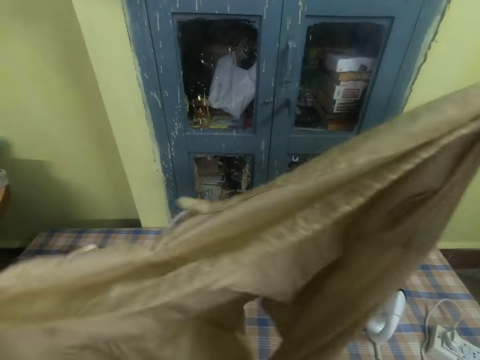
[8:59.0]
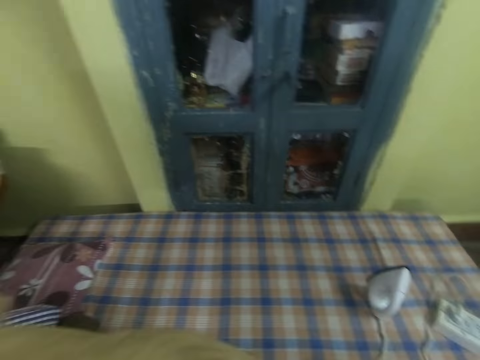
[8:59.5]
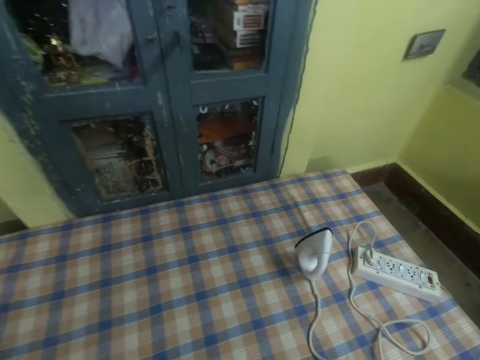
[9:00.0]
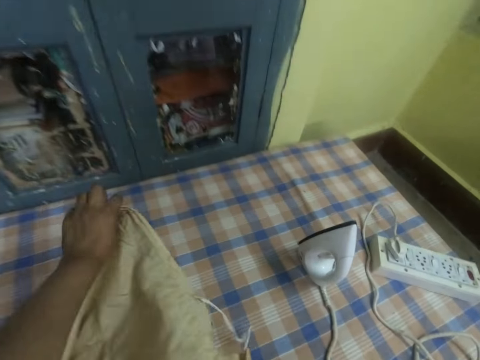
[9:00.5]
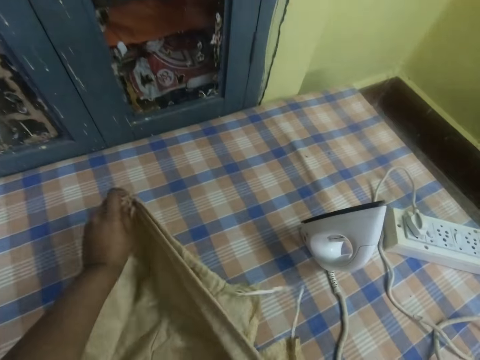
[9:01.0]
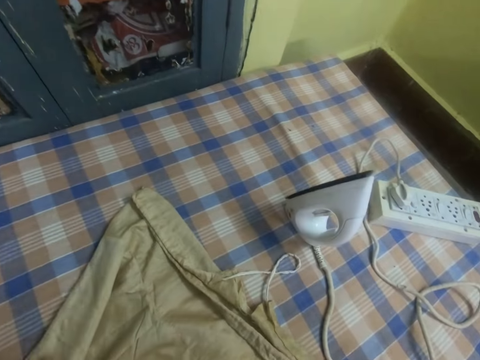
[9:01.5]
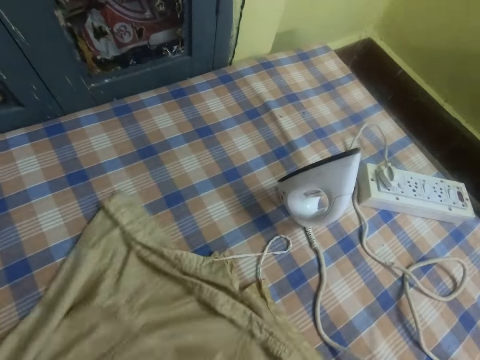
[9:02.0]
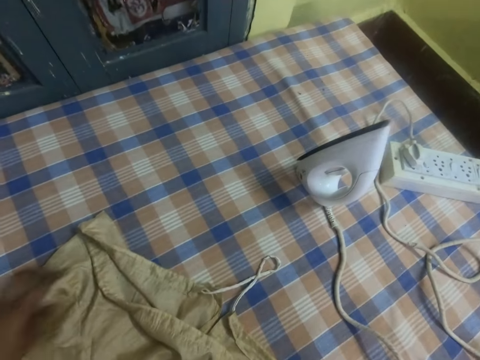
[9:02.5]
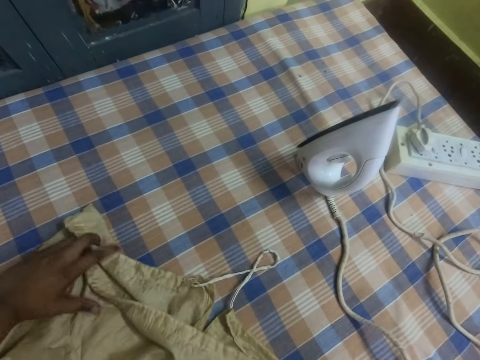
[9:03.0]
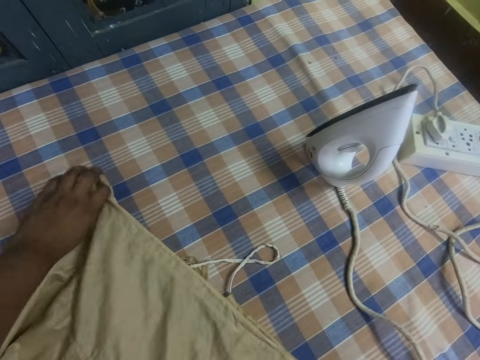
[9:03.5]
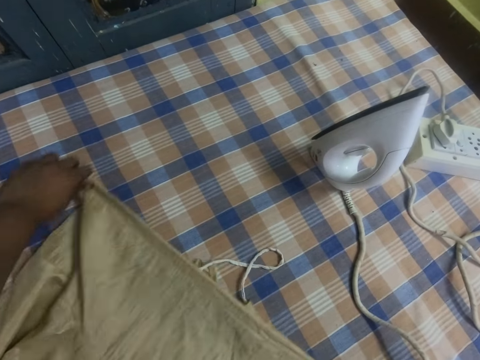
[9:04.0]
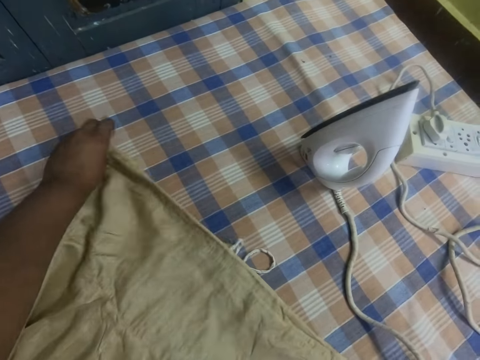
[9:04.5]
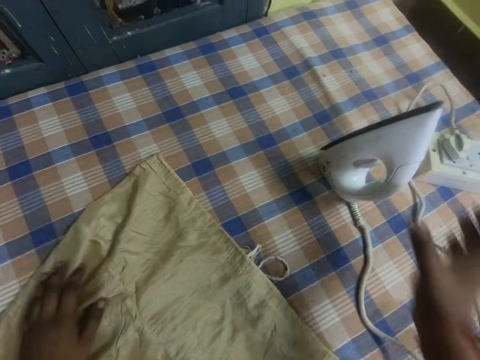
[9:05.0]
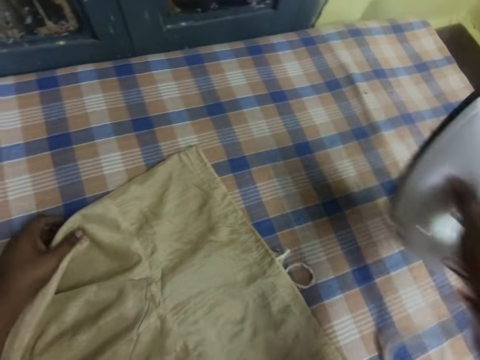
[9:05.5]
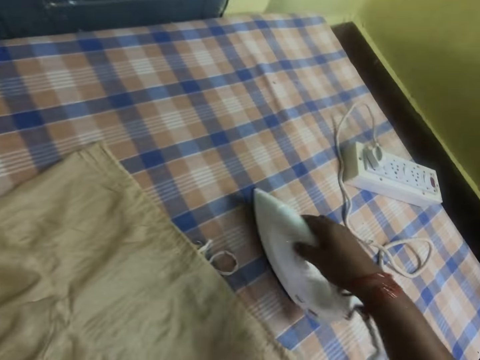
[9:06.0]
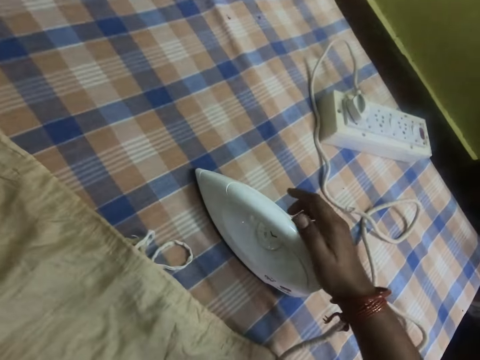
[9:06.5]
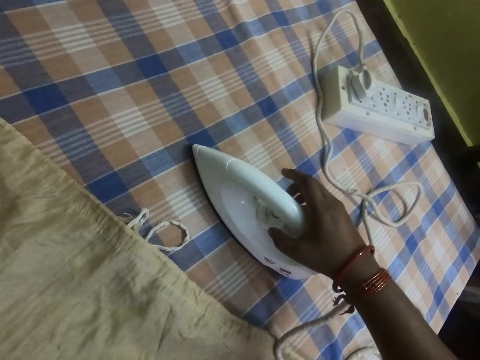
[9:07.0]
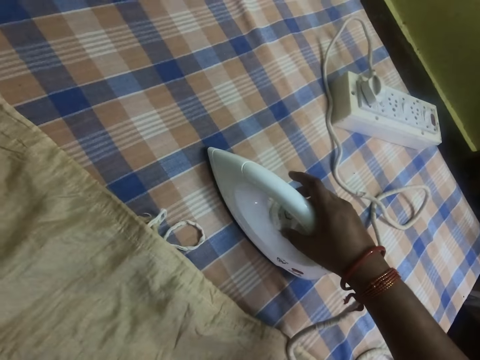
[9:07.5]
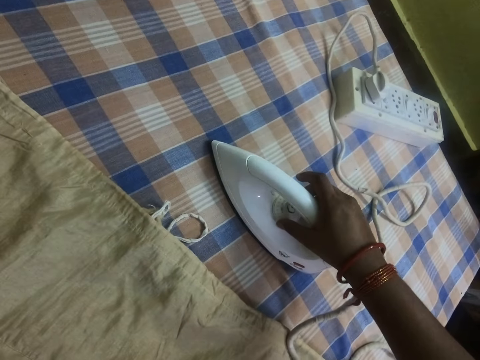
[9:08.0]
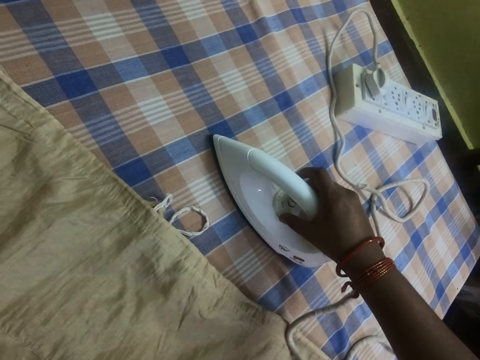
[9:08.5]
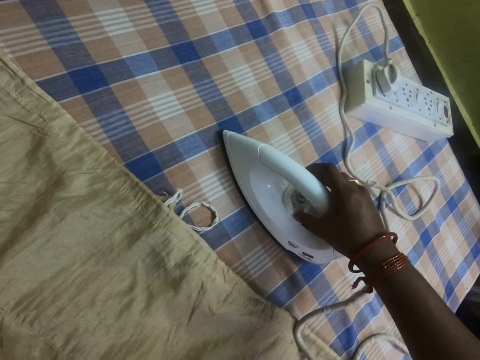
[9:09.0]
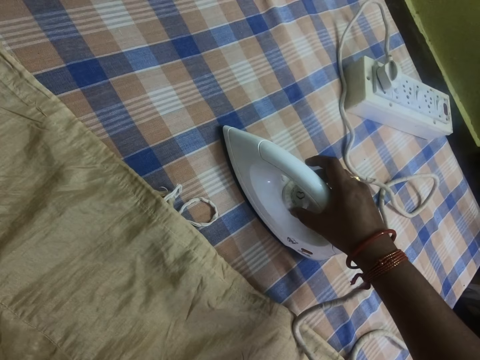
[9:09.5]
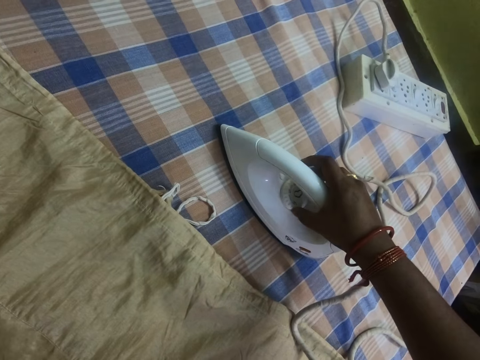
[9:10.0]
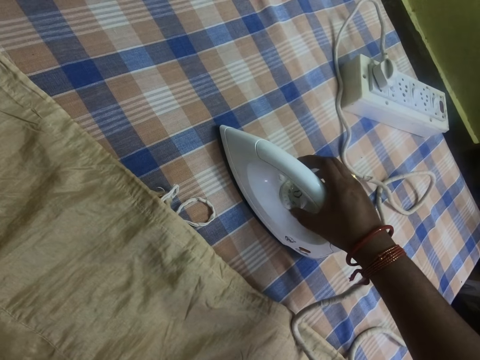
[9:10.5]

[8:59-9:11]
The camera wearer puts a pair of pants on the table. They adjust the pair of pants on the table. They move the cloth on the table. They pick up an iron box from the table. They place the iron box on the table. They adjust a knob of the iron box.

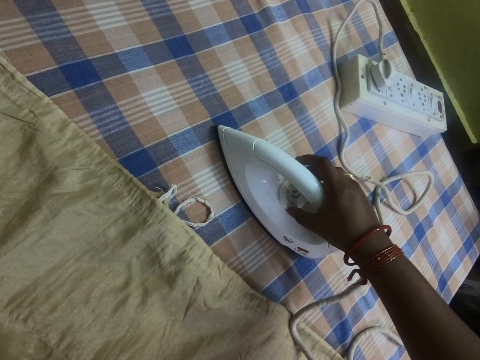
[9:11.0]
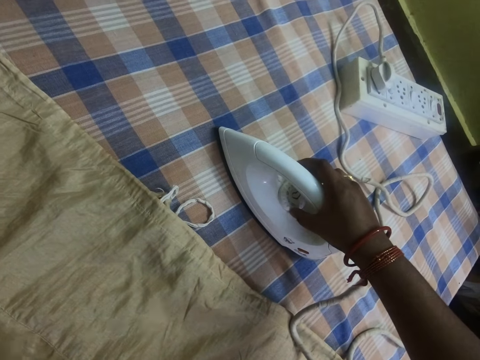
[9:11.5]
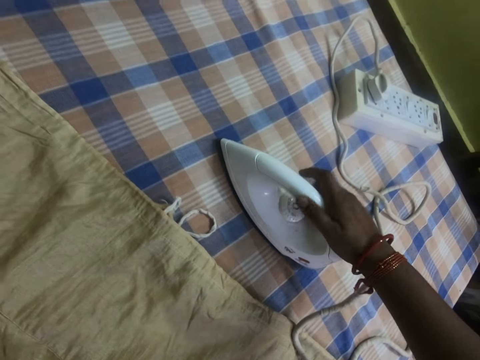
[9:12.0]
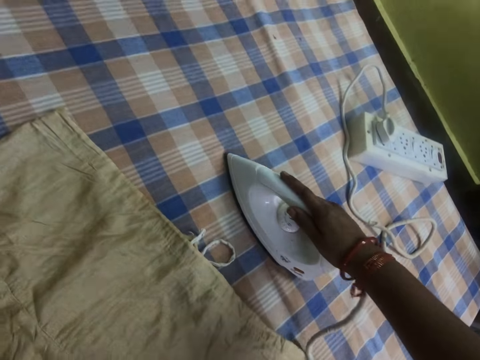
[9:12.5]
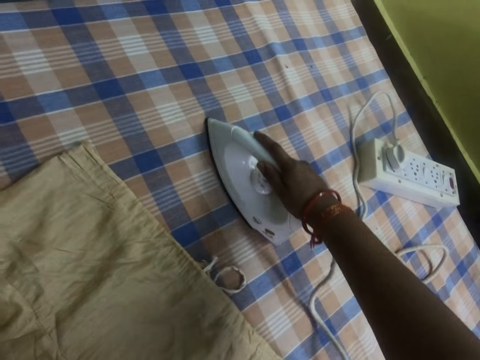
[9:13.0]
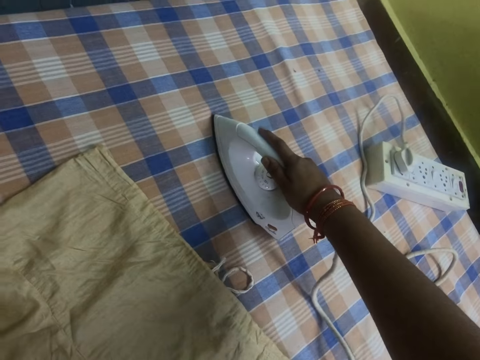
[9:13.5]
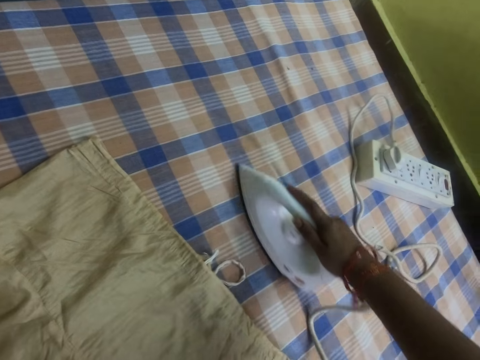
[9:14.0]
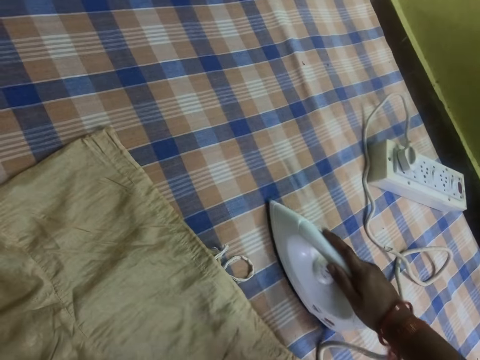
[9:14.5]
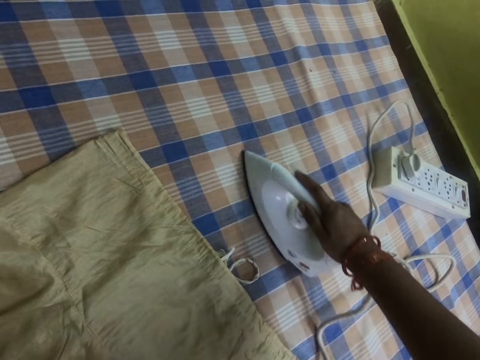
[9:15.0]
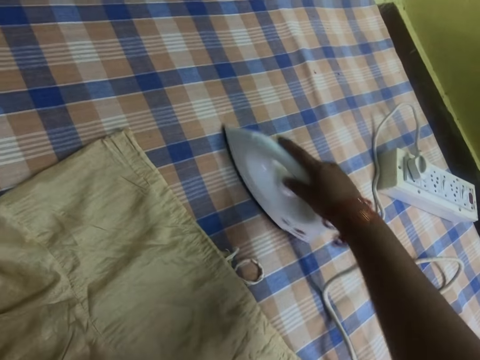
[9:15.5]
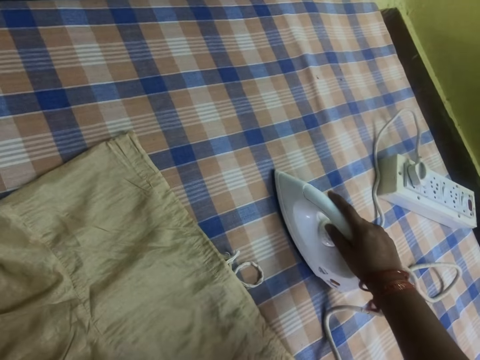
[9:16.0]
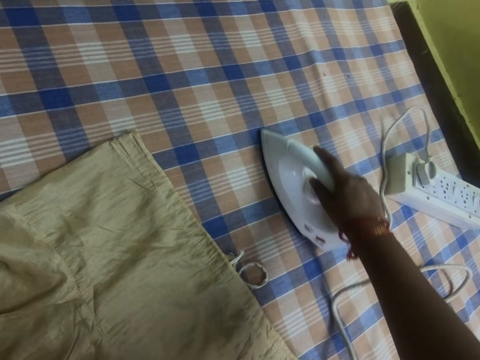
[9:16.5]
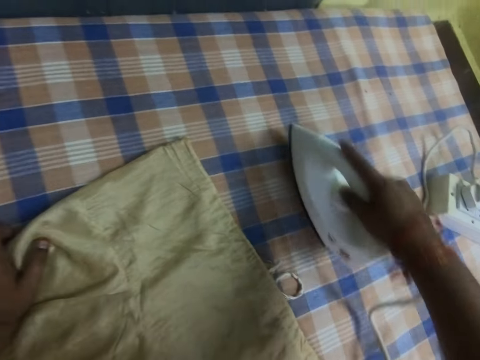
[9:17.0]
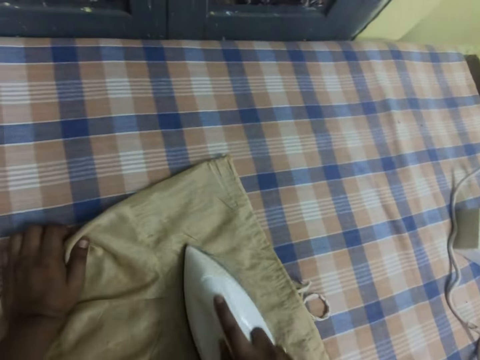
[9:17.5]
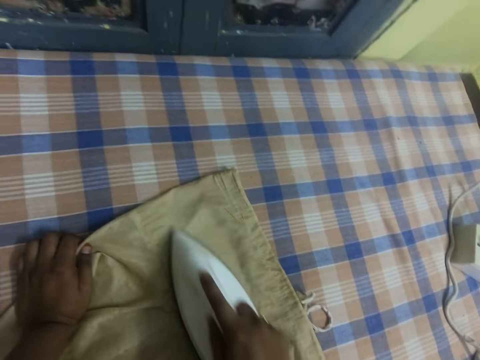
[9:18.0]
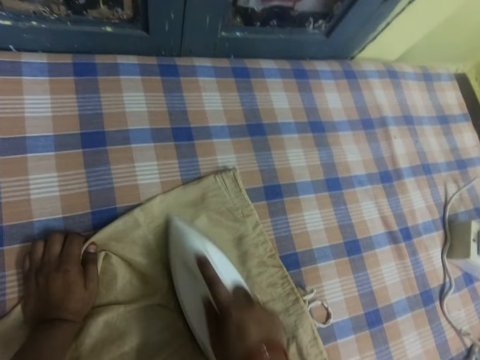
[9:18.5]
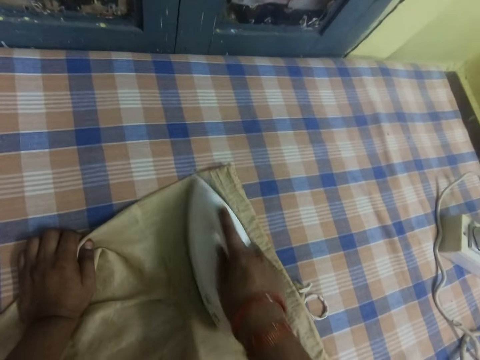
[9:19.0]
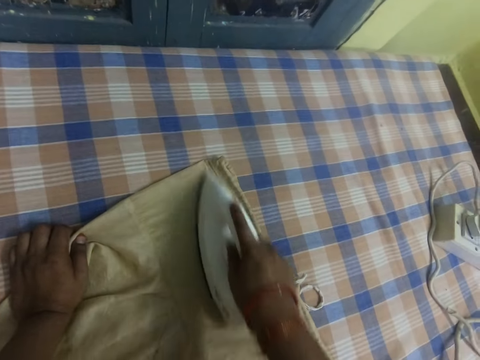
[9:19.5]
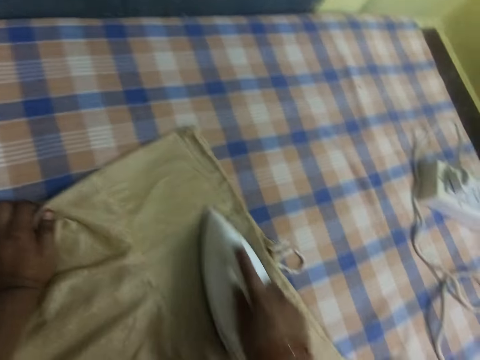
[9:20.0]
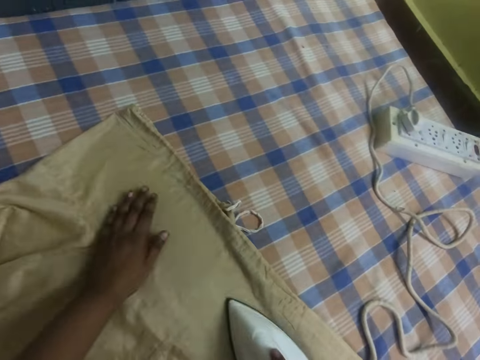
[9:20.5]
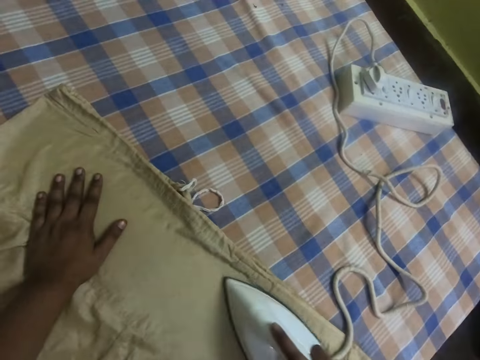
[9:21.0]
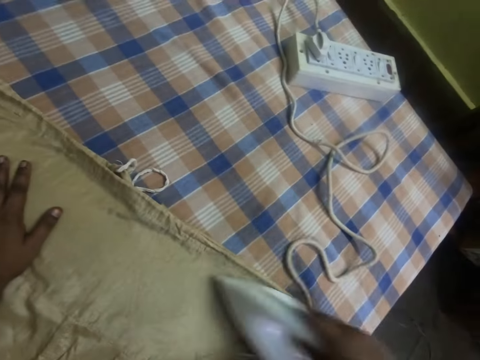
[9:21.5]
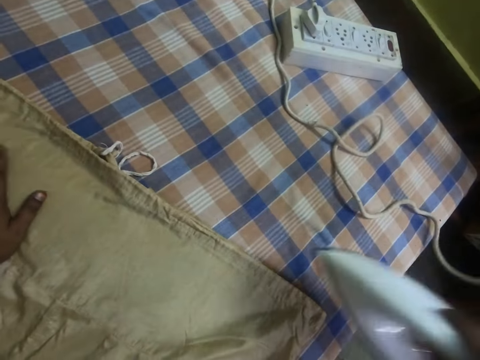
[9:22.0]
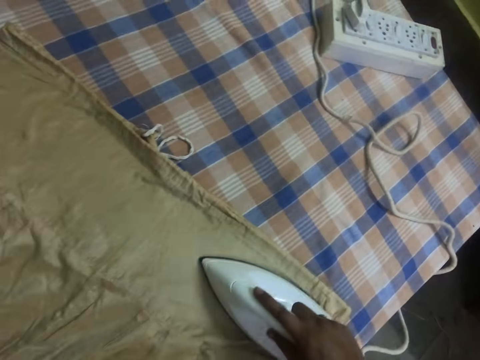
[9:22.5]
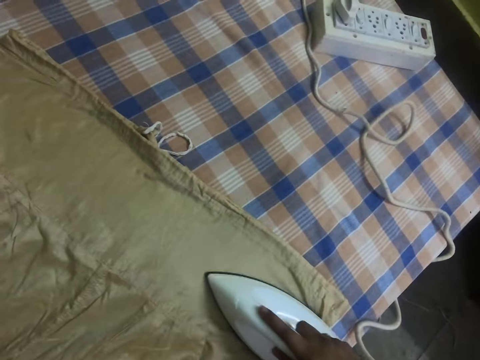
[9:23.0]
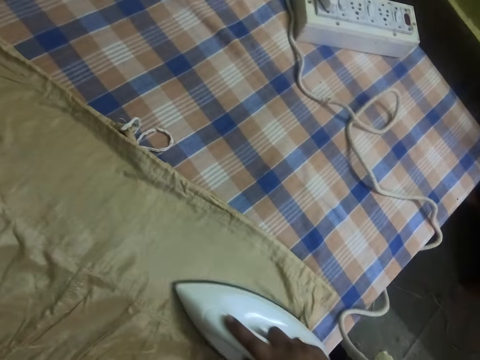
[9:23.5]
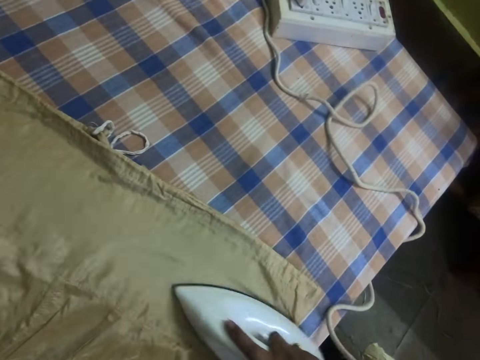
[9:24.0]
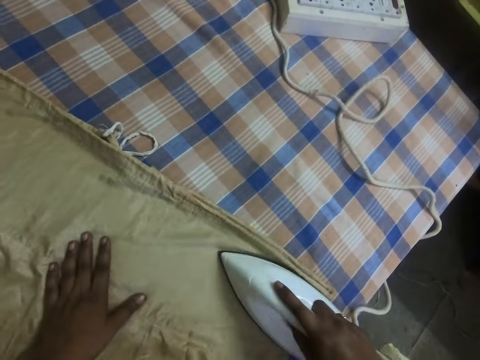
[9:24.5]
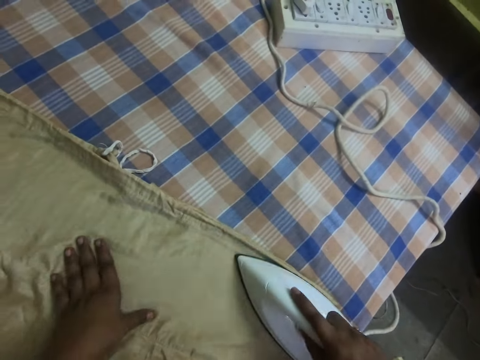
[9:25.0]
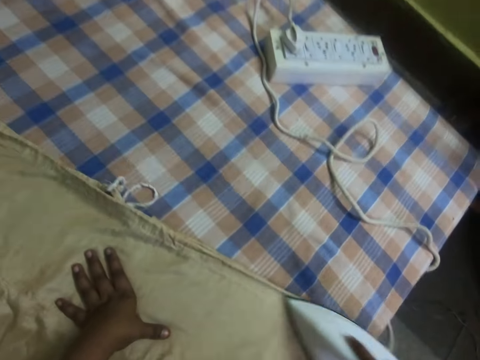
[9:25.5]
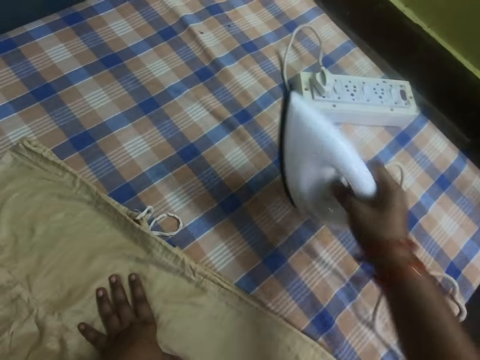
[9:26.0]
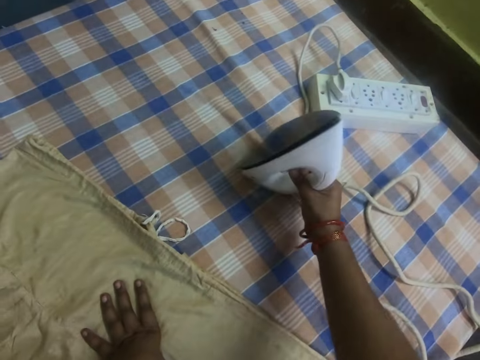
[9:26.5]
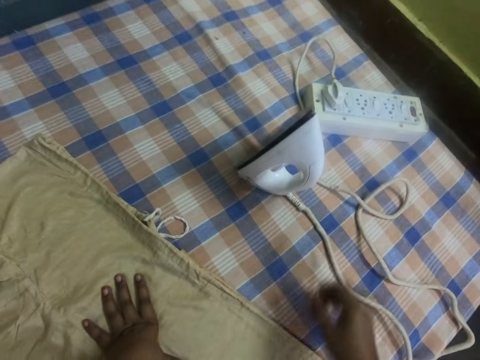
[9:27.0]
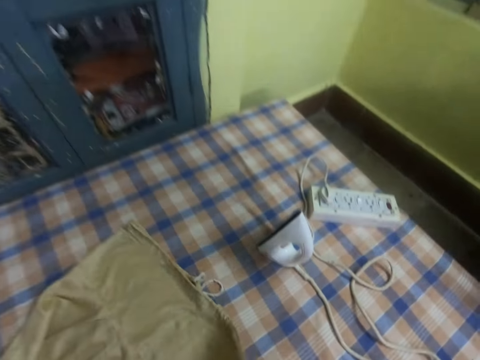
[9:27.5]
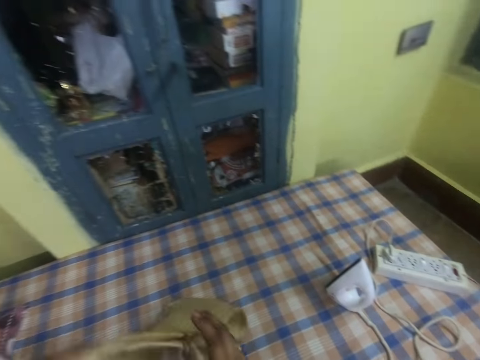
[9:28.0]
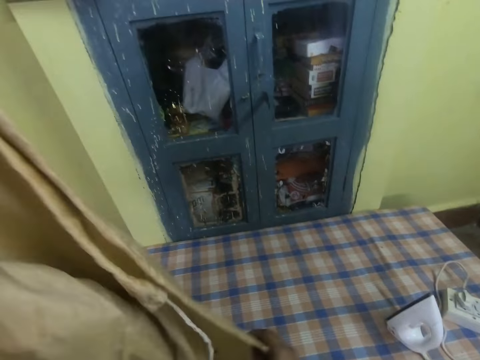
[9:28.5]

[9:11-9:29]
The camera wearer irons a cloth on the table. They iron the jacket with an iron box. They place the iron box on the ironing table. They lift up the piece of cloth.
